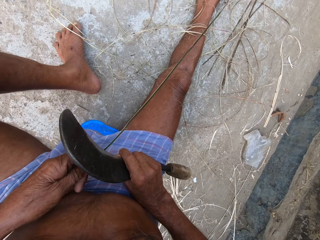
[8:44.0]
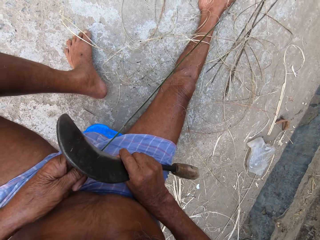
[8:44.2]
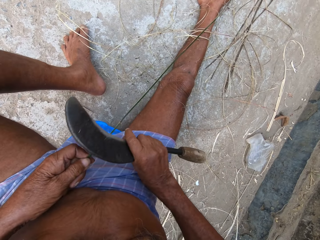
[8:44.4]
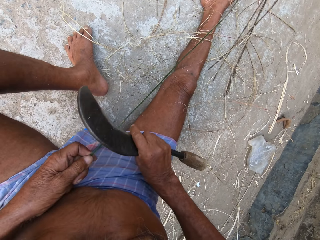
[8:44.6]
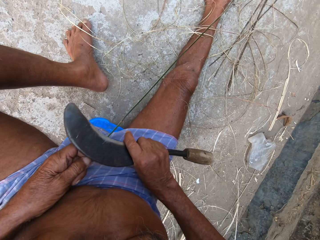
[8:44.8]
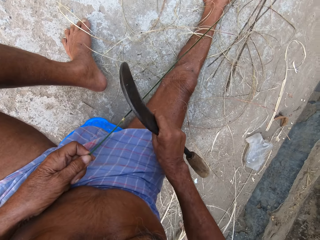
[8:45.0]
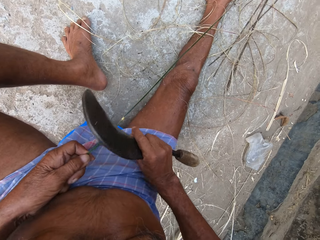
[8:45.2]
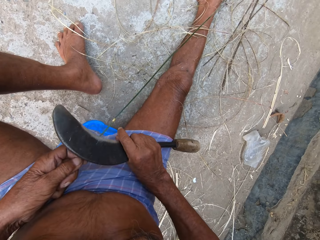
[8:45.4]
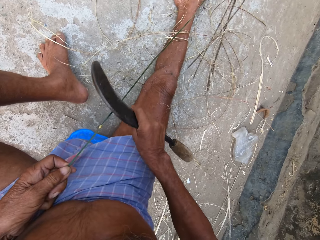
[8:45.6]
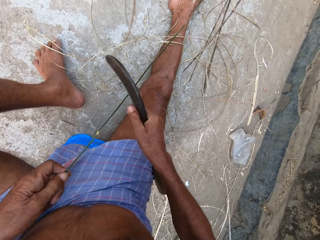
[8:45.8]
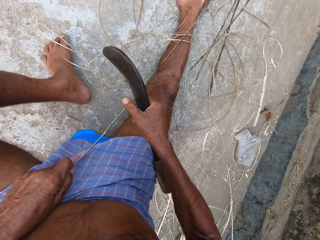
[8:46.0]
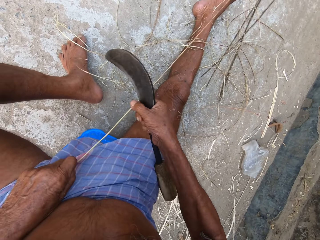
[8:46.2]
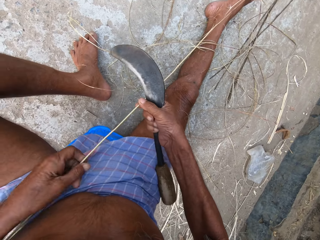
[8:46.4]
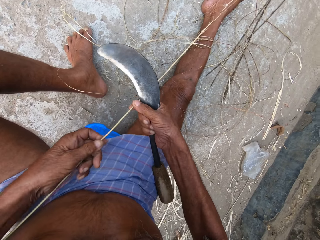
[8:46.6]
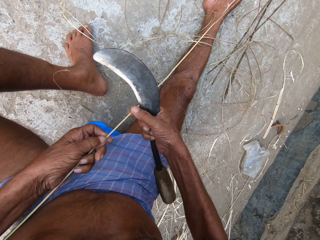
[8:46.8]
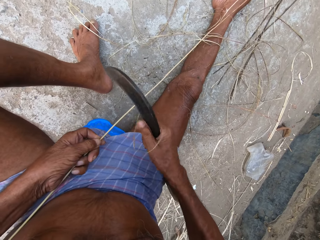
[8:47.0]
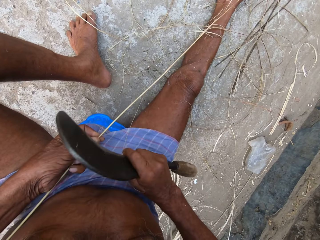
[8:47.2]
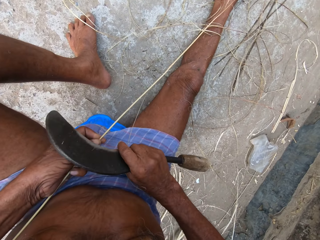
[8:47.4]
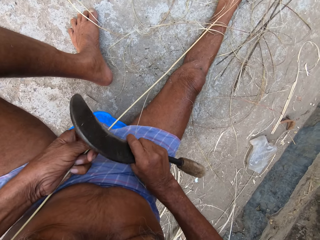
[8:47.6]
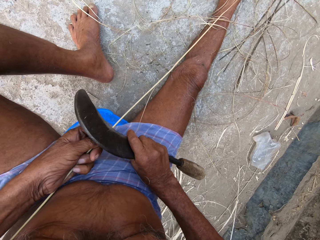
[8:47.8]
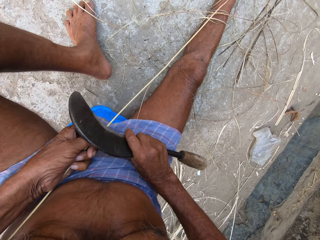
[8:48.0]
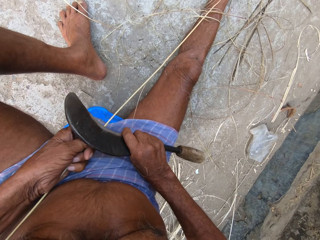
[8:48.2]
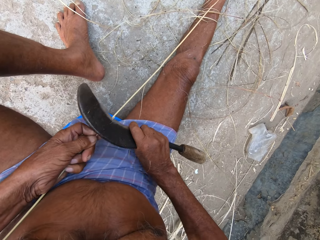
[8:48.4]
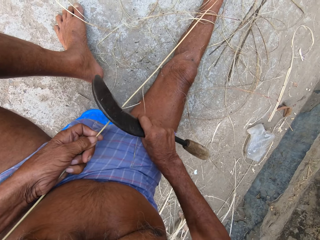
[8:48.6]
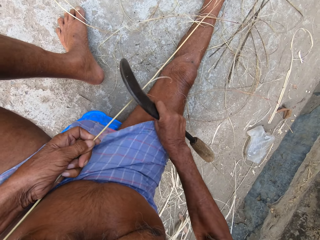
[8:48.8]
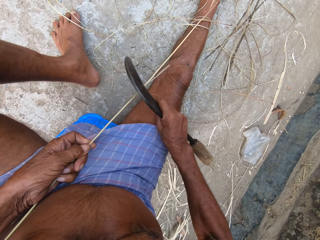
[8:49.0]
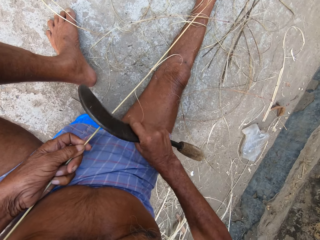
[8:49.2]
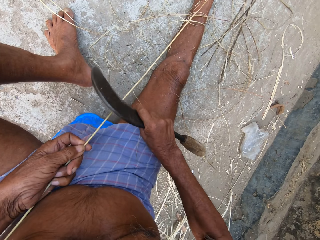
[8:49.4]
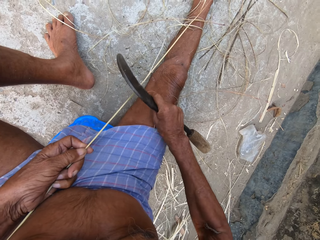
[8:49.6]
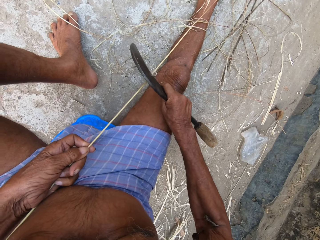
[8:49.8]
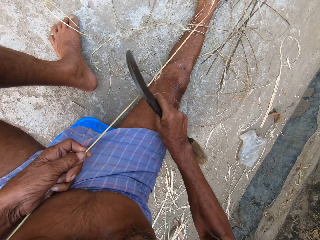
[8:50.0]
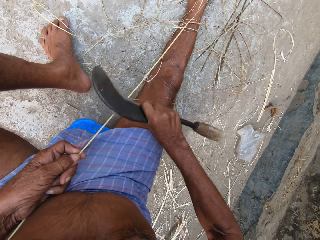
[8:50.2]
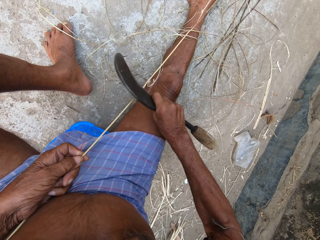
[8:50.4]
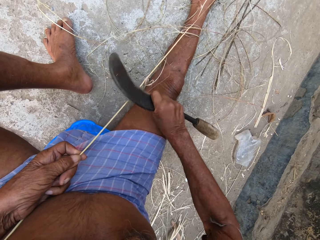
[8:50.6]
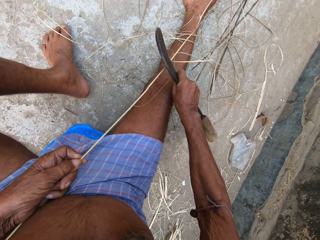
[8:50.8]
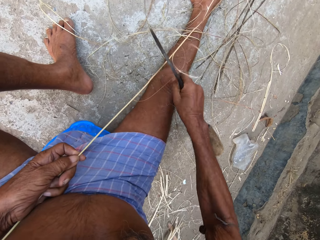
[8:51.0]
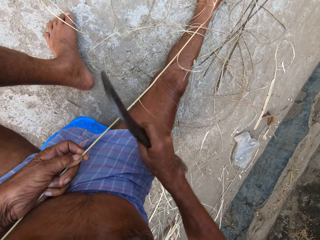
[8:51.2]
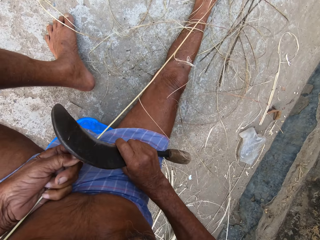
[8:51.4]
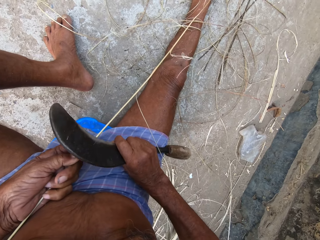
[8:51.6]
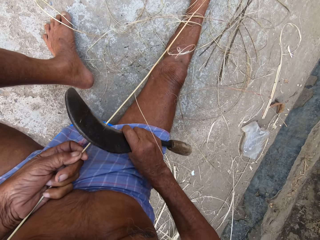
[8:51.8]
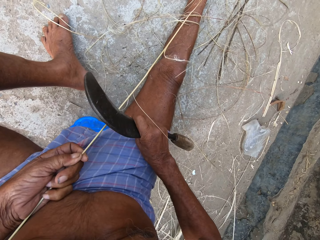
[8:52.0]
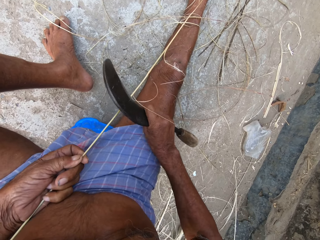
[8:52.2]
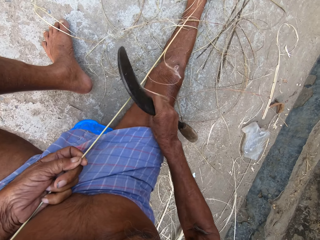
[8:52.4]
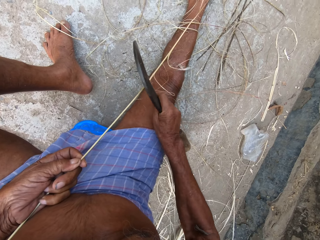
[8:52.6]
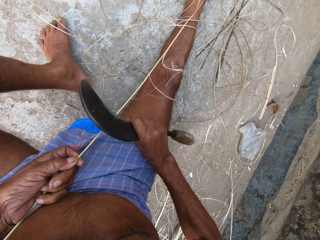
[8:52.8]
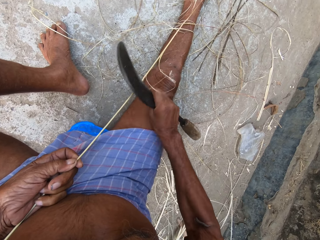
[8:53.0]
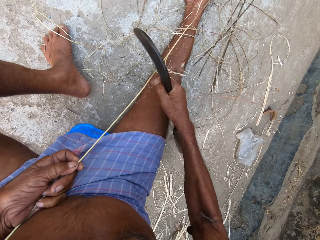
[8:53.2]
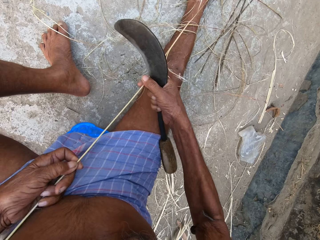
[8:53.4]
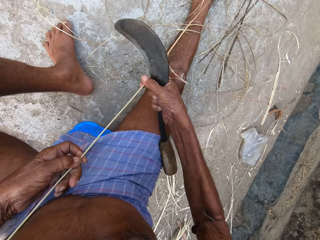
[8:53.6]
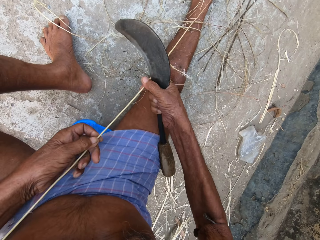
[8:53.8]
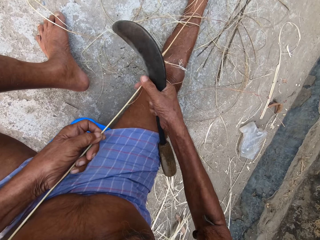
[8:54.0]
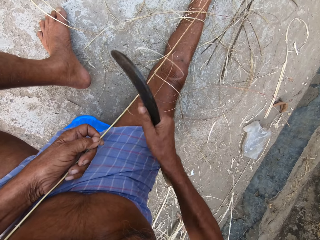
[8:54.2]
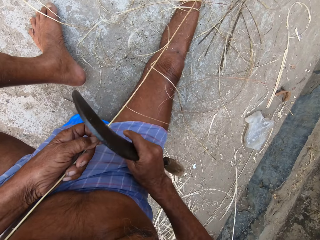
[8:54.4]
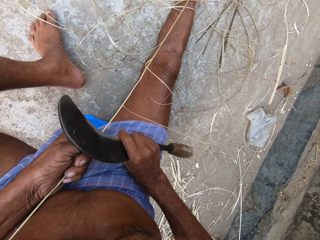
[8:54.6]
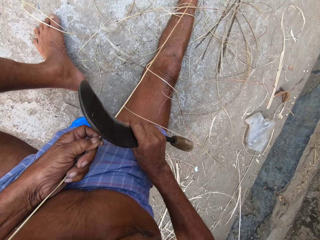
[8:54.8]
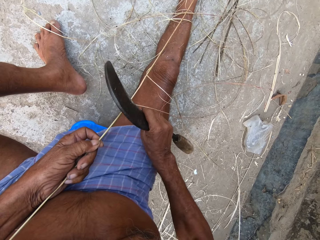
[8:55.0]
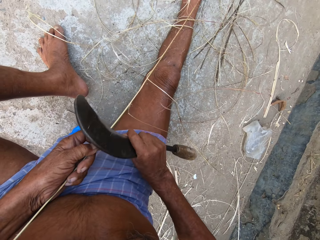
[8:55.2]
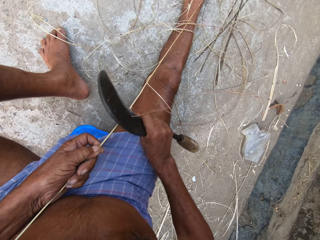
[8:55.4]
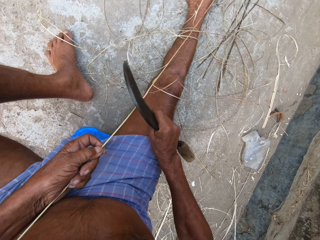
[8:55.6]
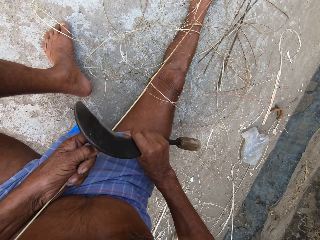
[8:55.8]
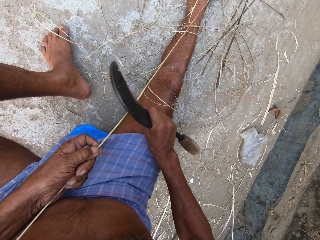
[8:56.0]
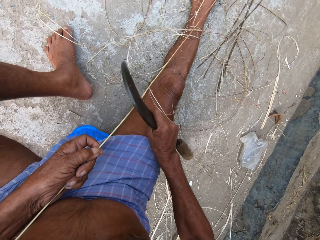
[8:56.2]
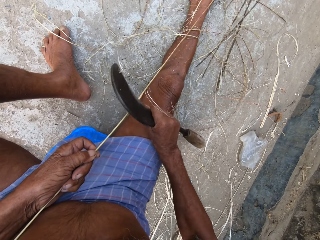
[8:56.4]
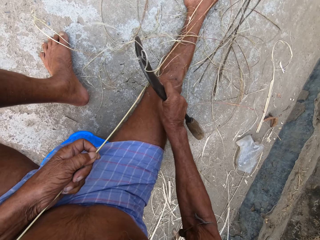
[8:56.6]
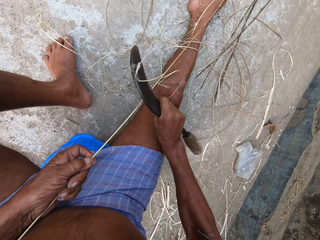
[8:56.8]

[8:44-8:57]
The camera wearer turns the sisal. They rip the sisal. They pull the sisal.

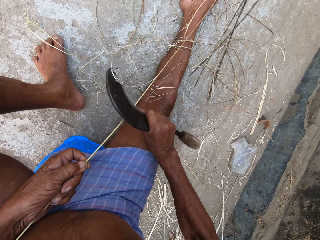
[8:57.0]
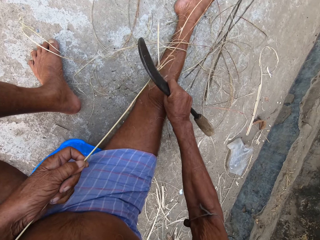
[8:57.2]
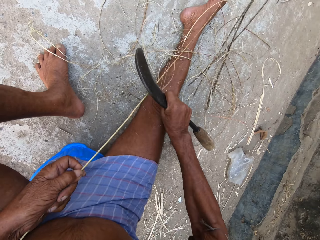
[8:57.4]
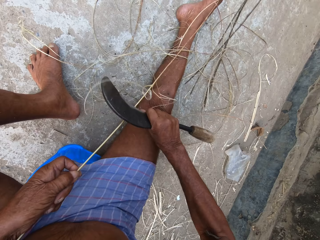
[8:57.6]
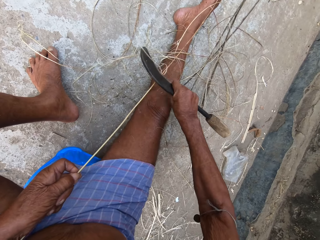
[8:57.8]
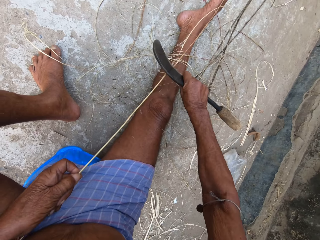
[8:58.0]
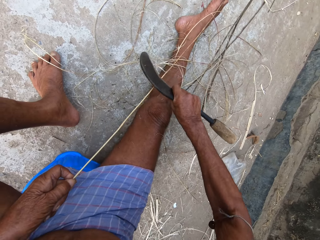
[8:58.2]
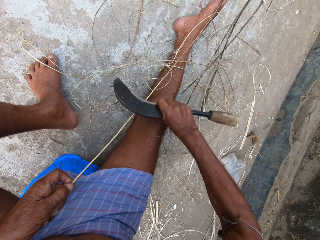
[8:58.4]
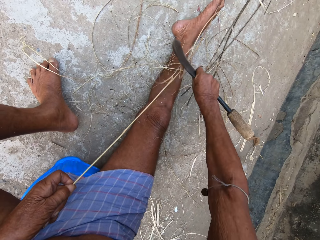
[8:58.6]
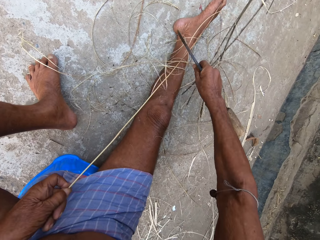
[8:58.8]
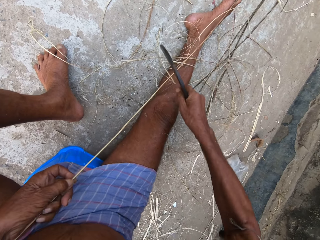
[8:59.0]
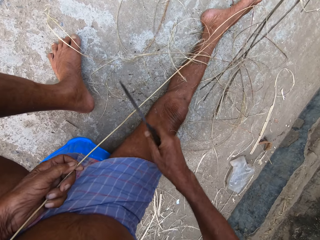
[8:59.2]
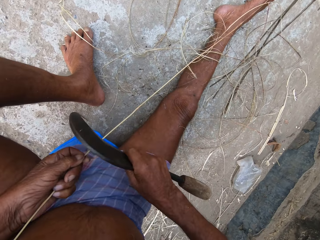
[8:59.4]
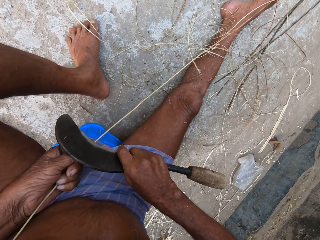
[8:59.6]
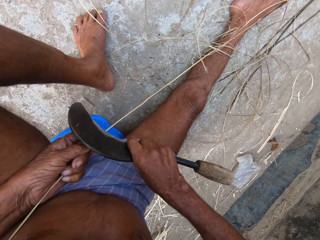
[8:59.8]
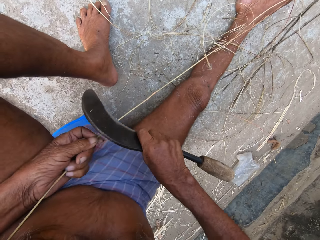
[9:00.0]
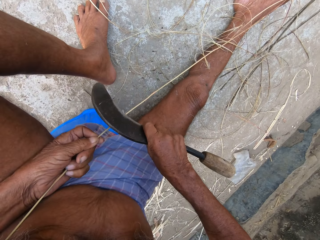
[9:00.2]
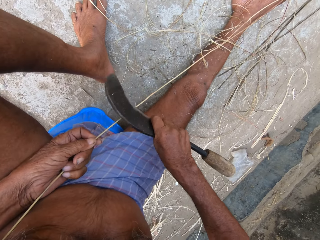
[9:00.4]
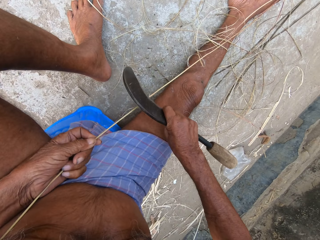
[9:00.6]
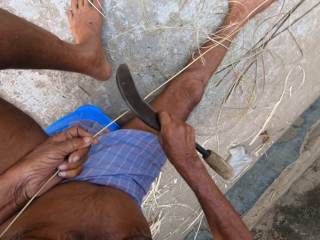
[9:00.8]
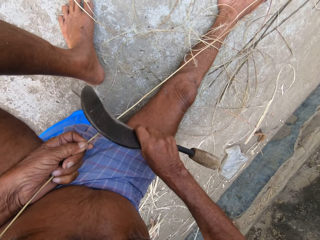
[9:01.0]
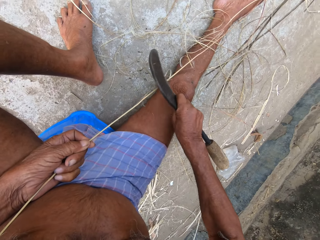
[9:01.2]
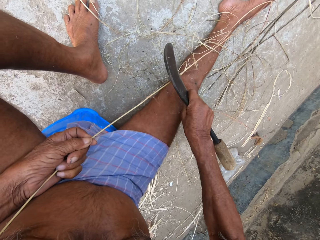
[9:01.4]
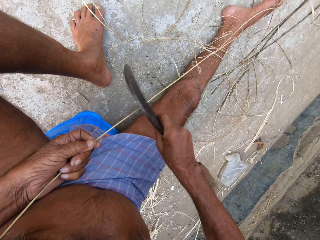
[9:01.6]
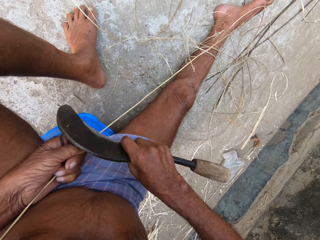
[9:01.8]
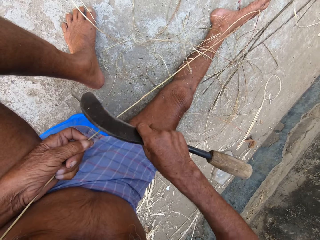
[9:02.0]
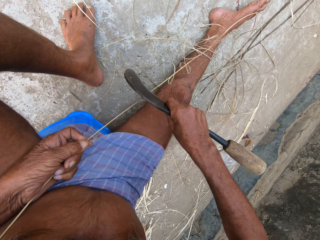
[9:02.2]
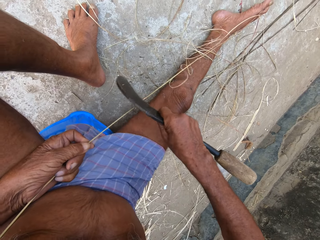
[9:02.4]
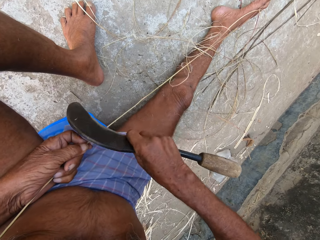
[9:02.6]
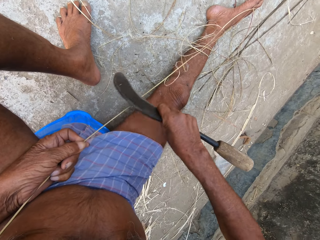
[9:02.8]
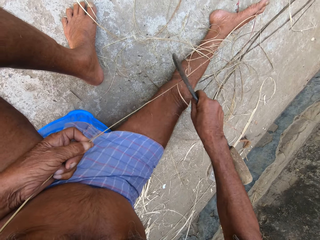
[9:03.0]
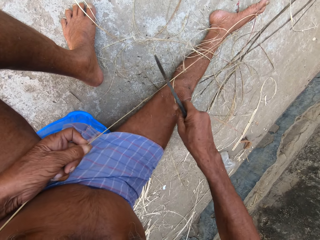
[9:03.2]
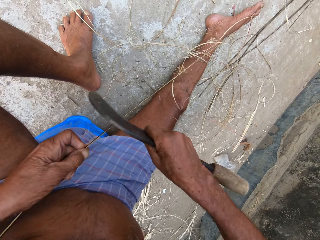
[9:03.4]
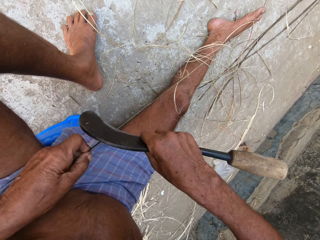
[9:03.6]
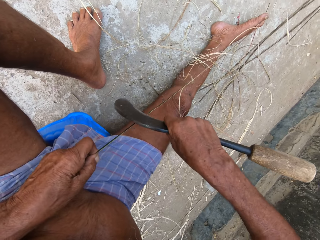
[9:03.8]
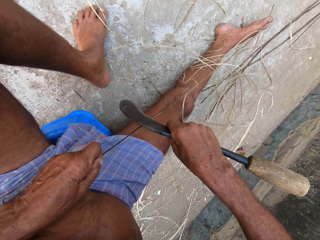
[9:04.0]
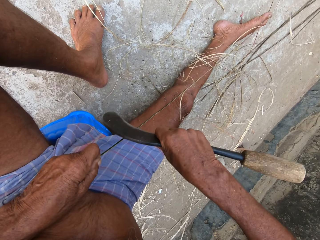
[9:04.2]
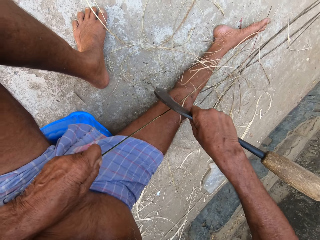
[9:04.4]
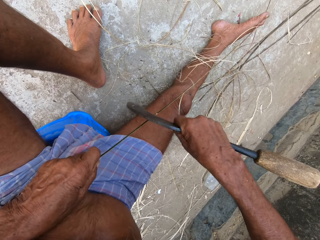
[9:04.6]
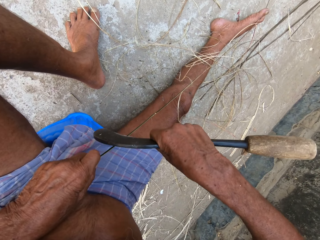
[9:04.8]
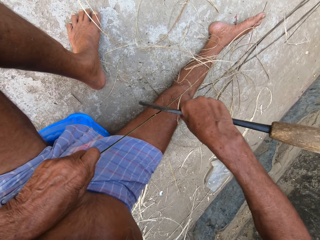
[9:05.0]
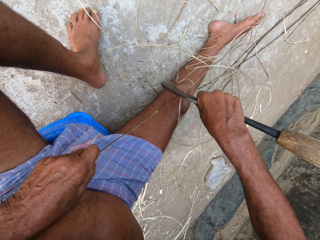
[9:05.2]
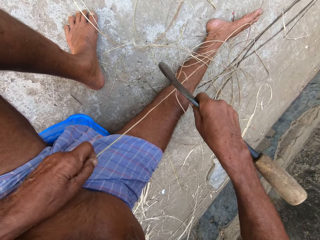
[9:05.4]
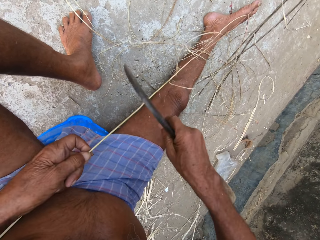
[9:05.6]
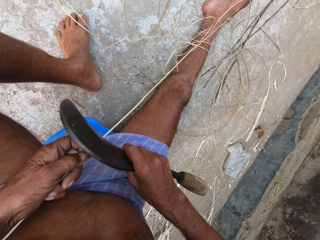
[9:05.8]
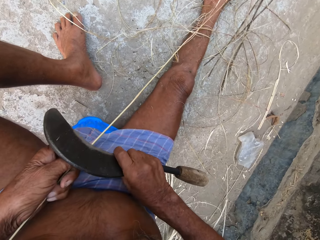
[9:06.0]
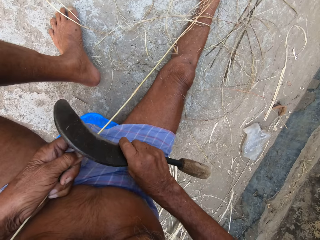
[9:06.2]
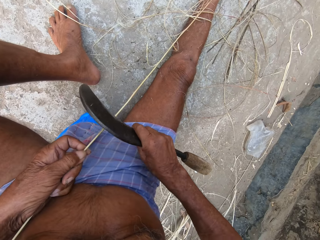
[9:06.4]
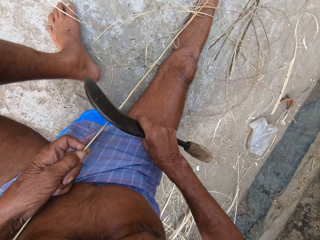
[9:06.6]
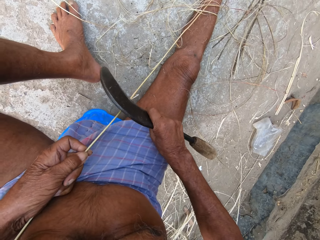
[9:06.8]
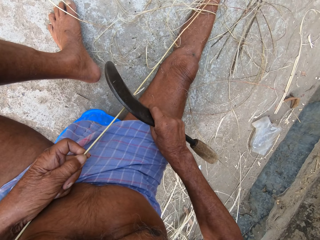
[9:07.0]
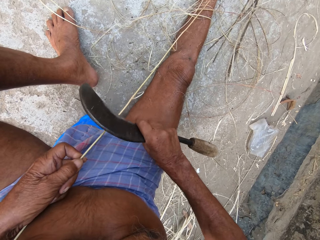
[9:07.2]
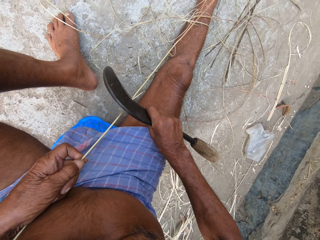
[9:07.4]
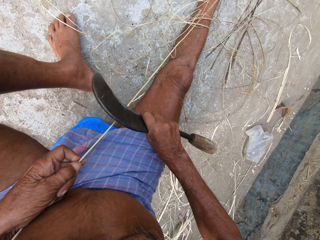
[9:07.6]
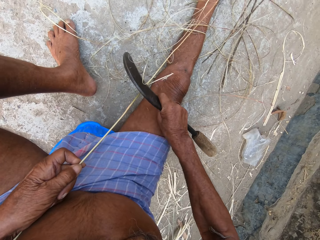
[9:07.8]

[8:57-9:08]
The camera wearer rips the sisal. They turn the sisal.
